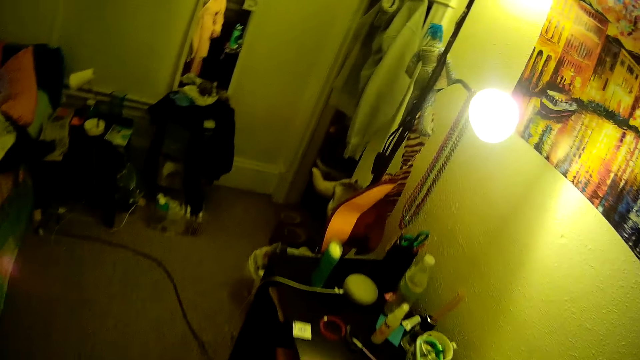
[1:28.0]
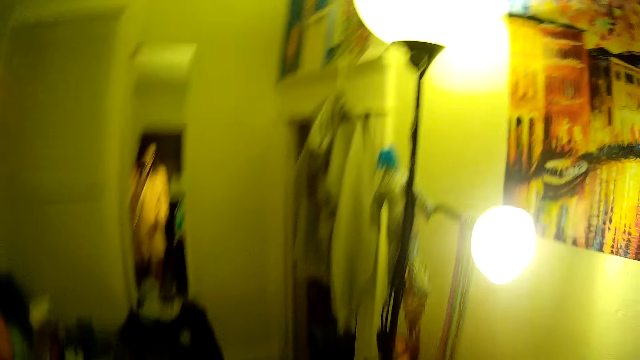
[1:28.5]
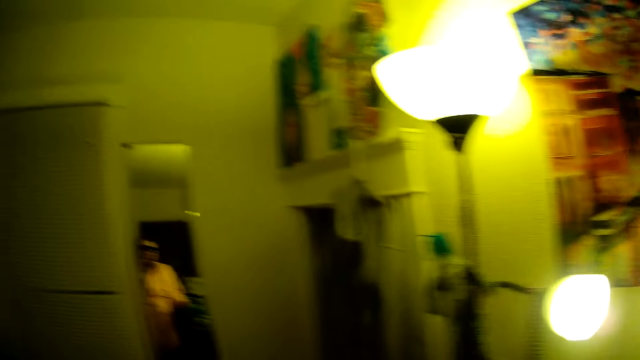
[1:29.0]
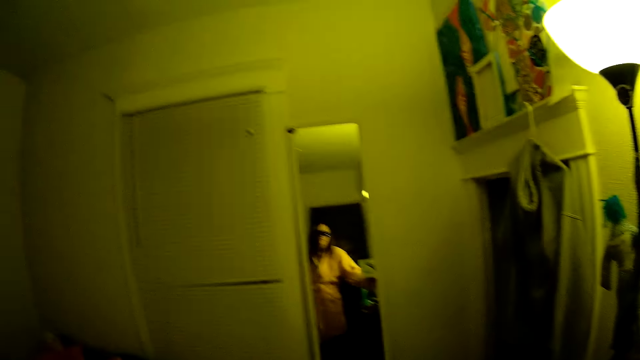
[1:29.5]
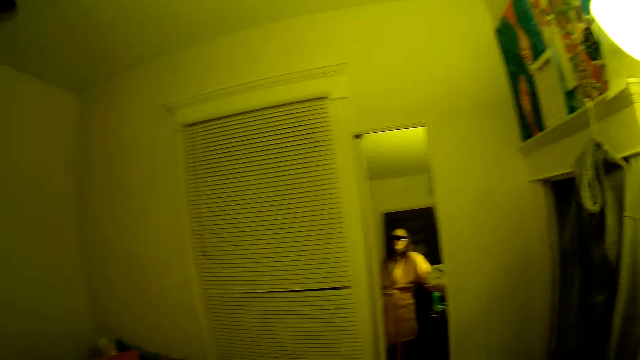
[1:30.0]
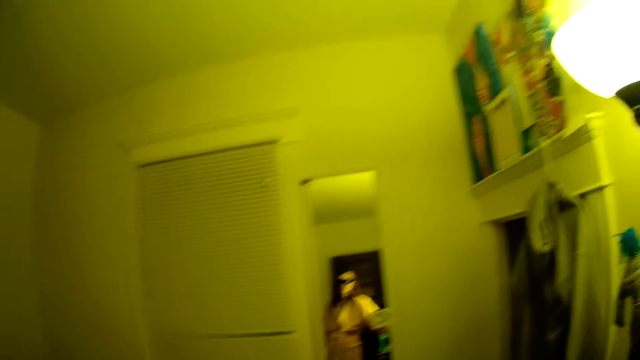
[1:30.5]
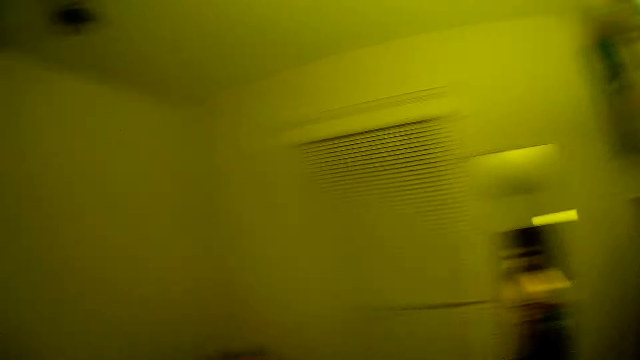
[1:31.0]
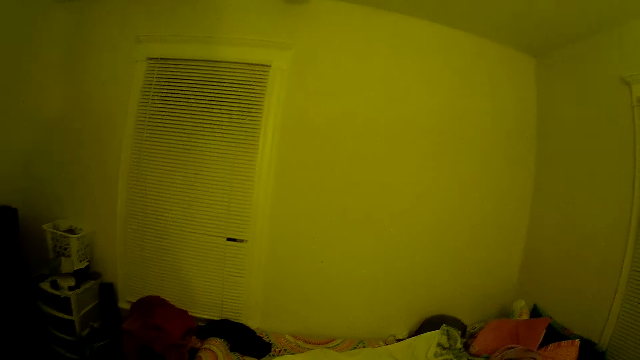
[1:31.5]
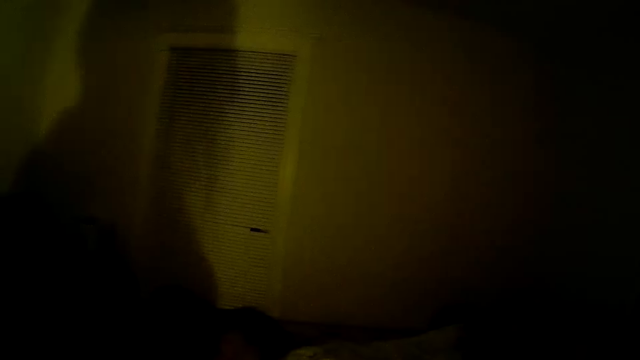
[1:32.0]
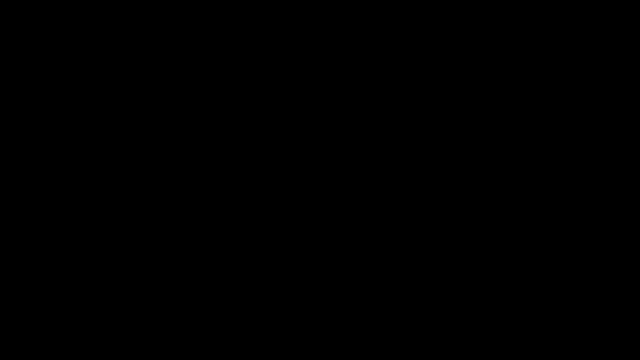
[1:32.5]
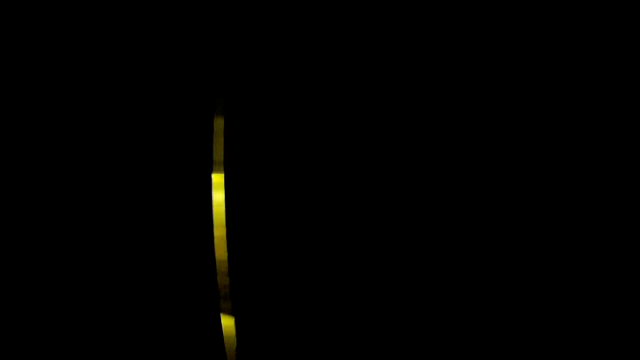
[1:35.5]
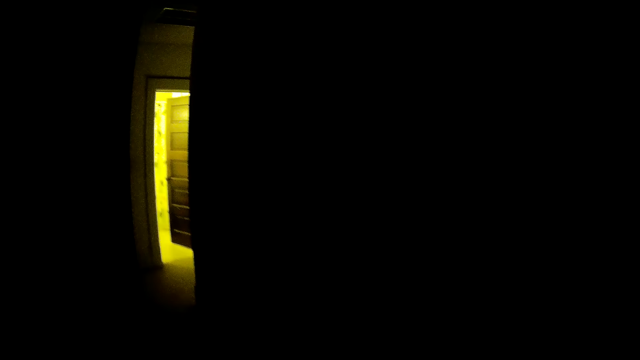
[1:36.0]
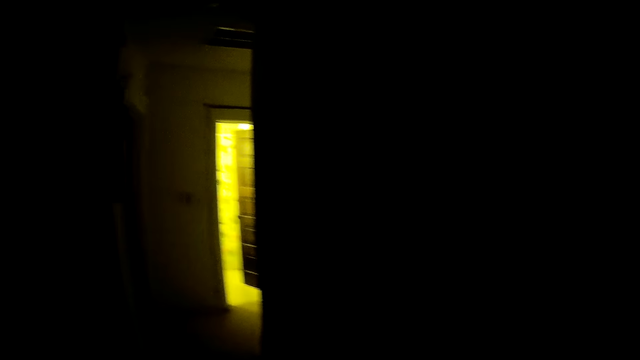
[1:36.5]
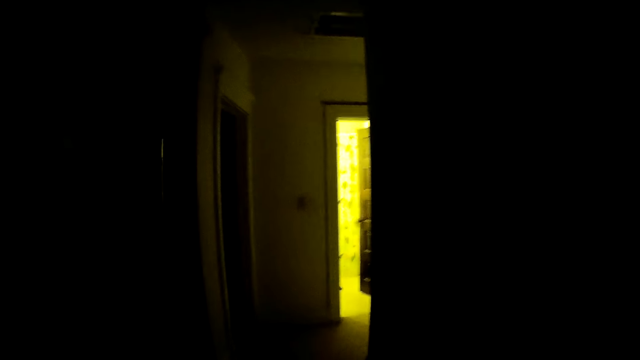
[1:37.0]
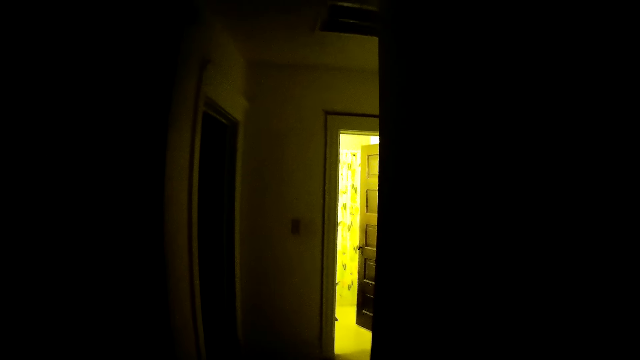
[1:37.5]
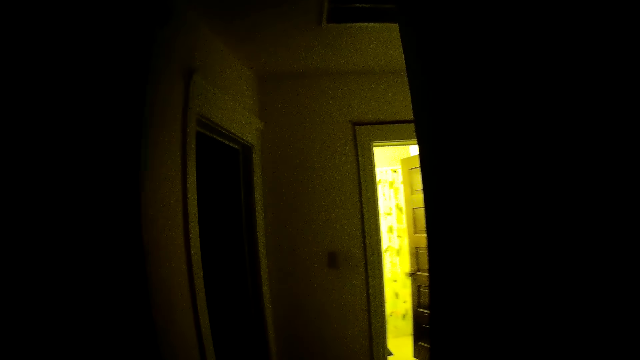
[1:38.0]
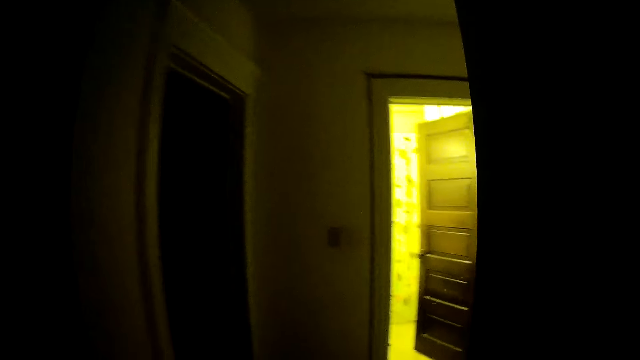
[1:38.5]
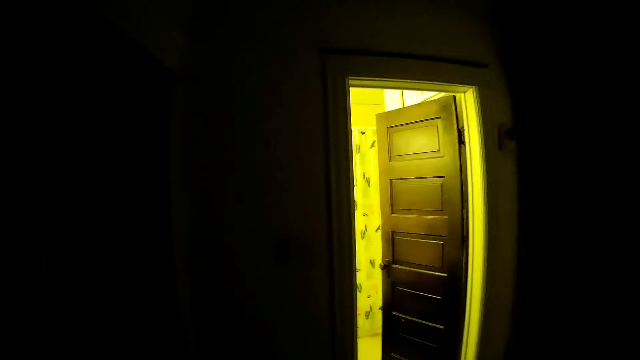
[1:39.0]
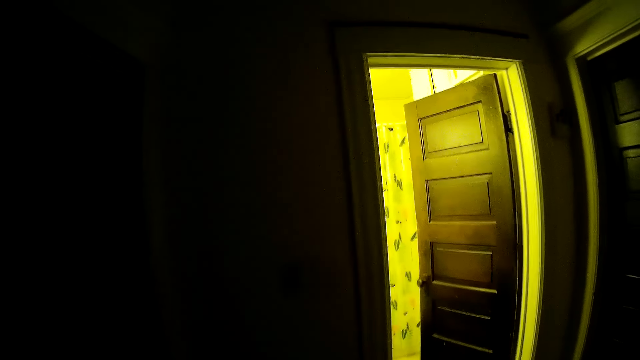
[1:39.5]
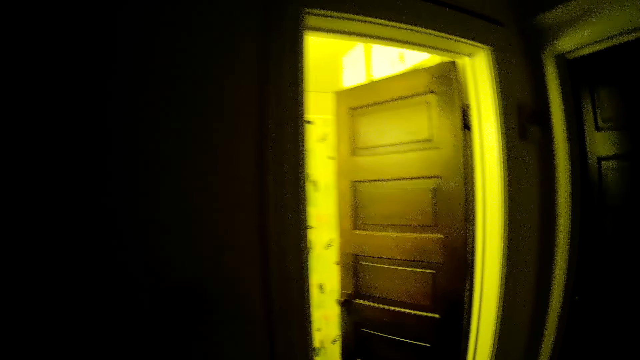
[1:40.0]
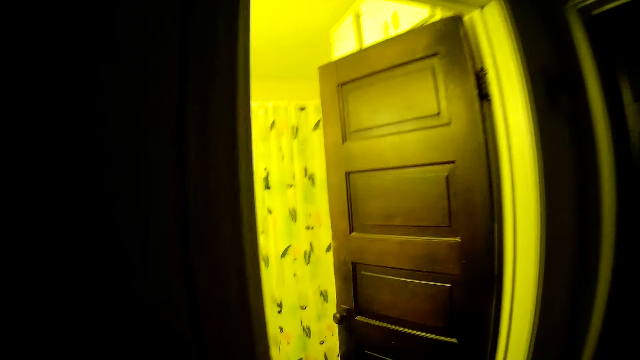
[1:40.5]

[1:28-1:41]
The camera wearer looks at herself in the mirror. They block the camera. They walk in the house towards a bathroom.

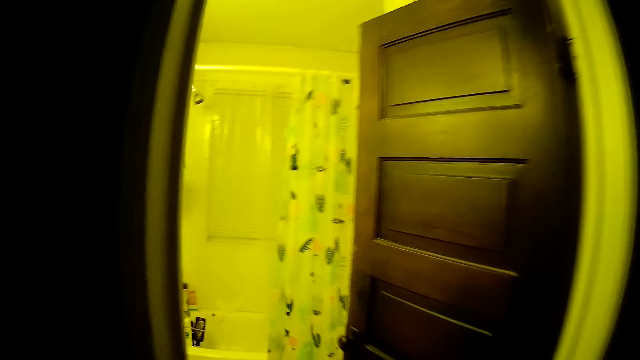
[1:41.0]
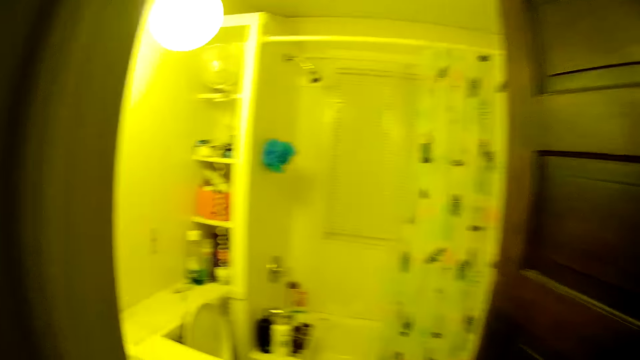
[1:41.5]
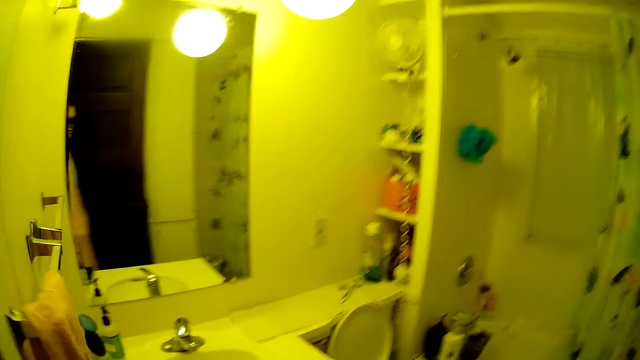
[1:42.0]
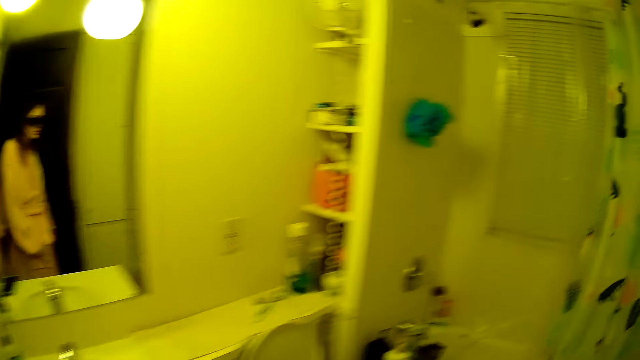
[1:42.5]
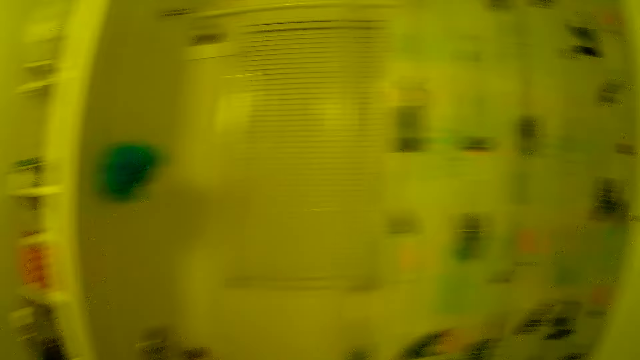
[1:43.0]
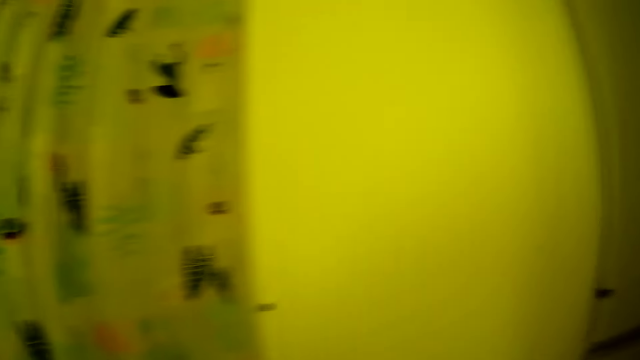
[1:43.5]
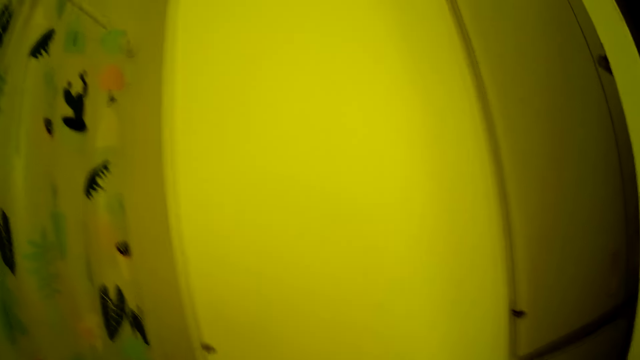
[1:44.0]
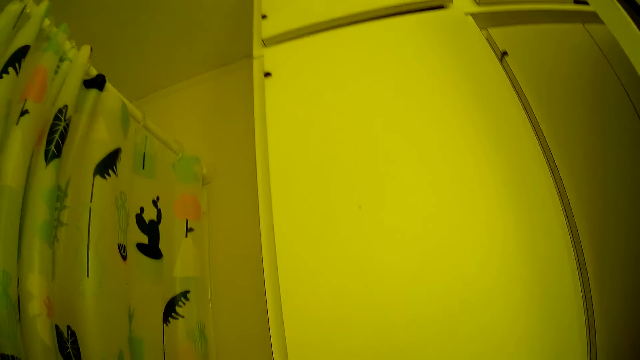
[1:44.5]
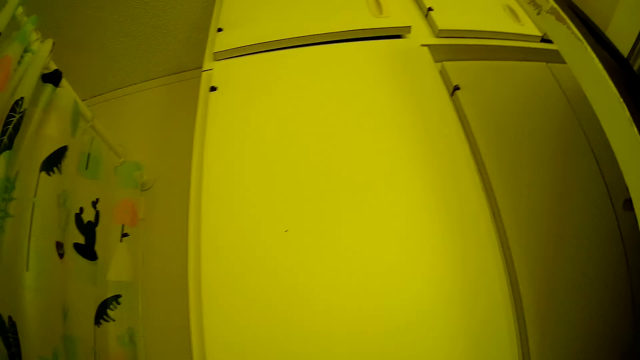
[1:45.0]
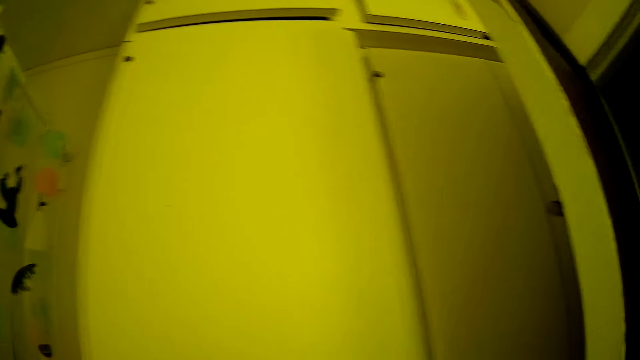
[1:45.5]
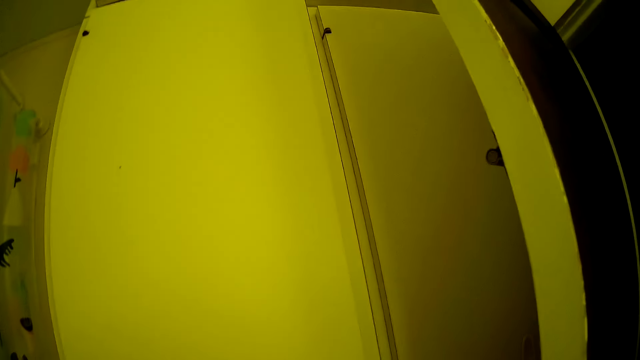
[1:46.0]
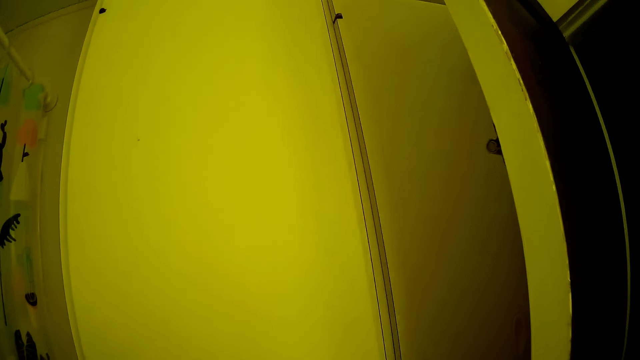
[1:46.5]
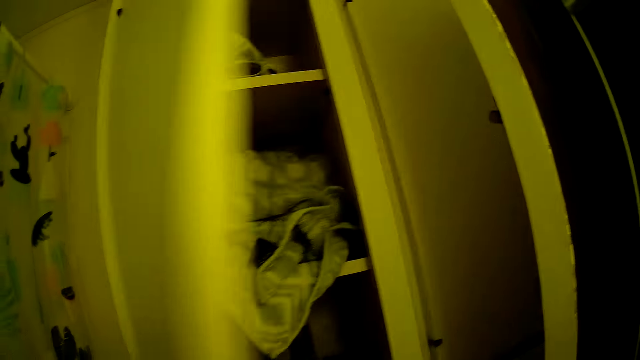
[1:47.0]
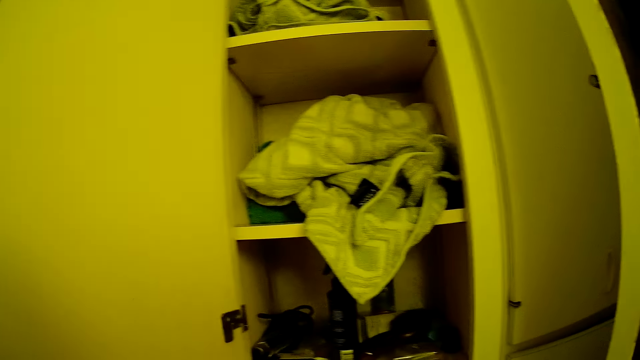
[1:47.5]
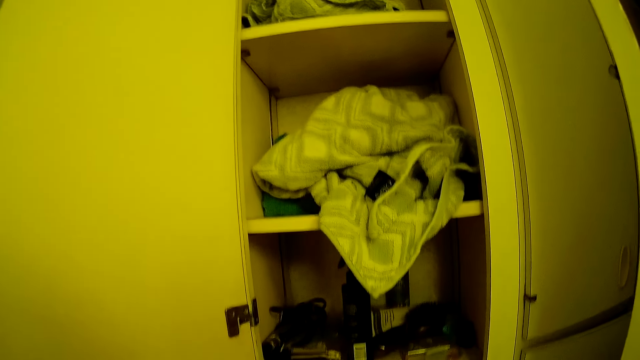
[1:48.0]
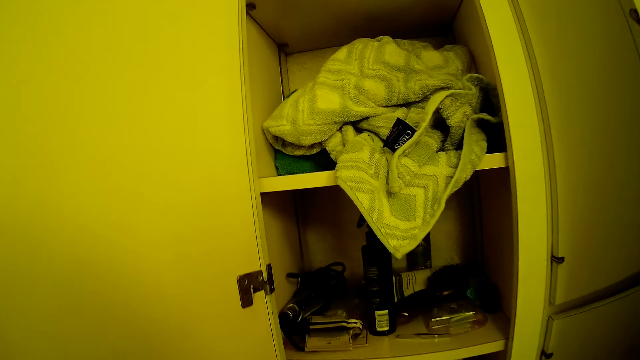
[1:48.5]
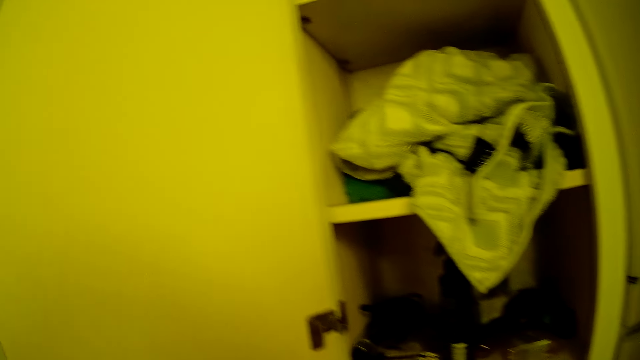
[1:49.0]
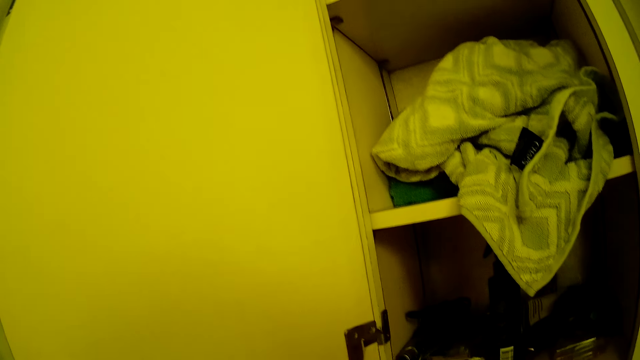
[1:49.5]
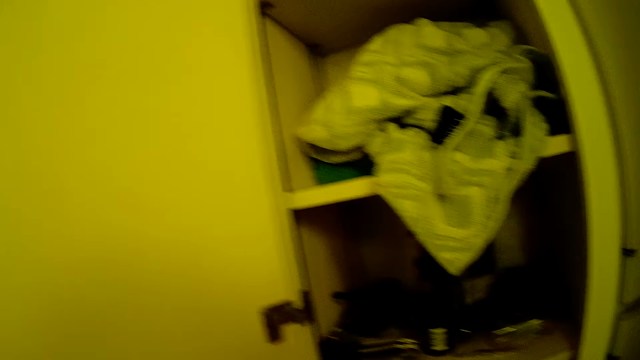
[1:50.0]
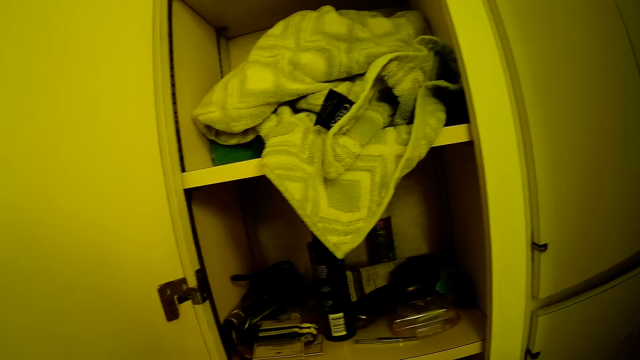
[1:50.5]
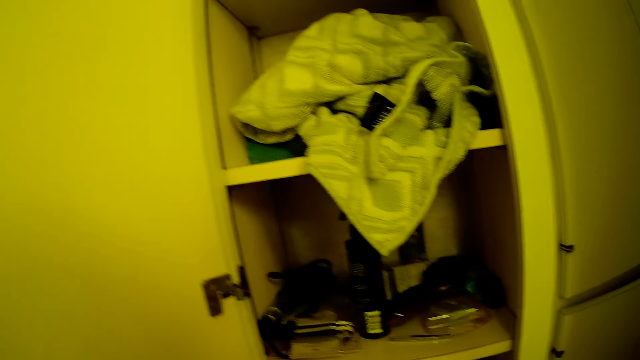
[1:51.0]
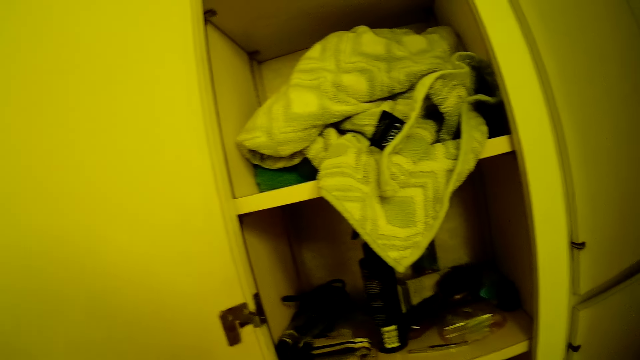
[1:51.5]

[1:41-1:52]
The camera wearer enters the bathroom. She opens a cupboard on a wall with her left hand. She picks a toothbrush.
